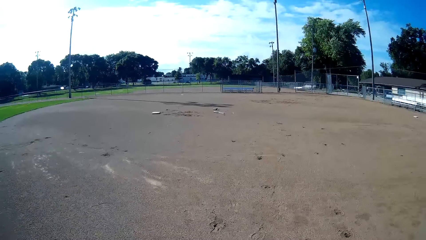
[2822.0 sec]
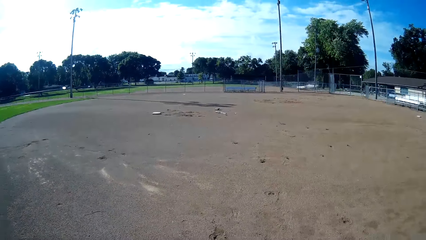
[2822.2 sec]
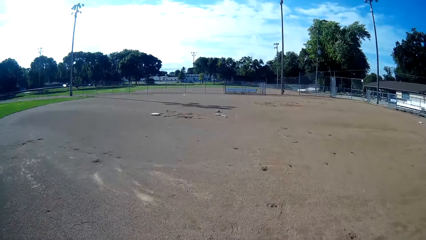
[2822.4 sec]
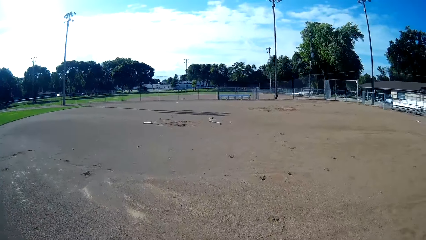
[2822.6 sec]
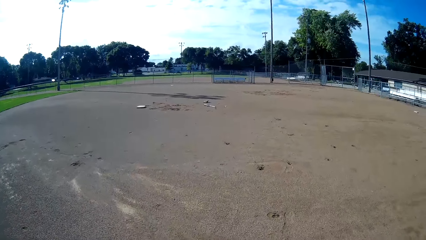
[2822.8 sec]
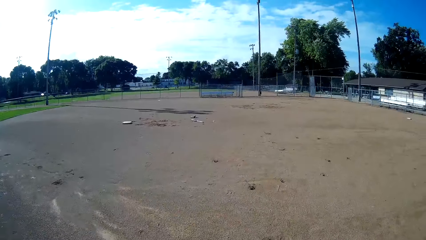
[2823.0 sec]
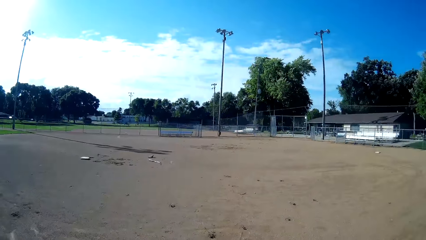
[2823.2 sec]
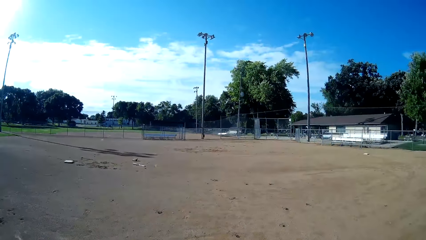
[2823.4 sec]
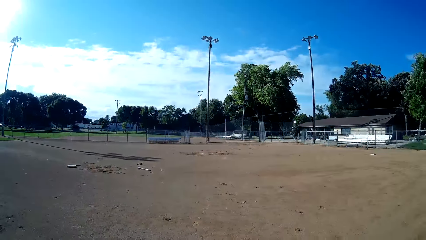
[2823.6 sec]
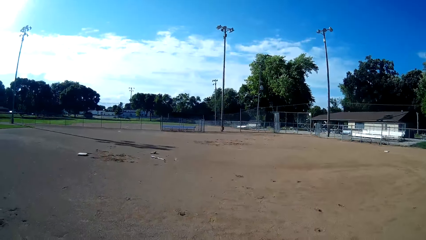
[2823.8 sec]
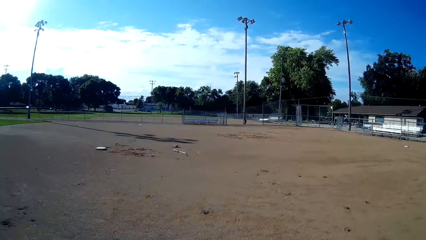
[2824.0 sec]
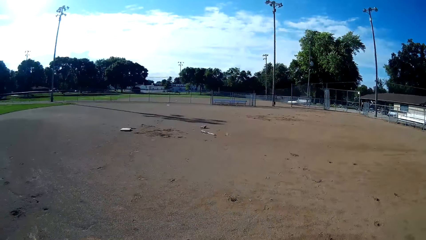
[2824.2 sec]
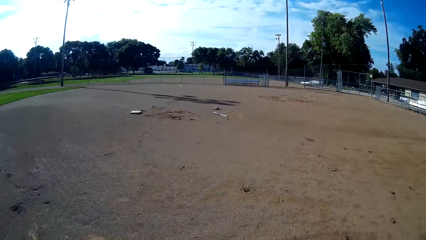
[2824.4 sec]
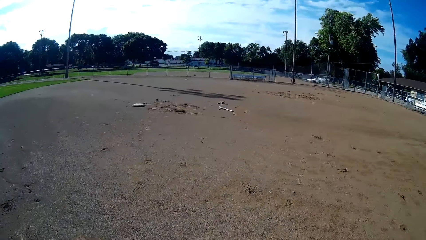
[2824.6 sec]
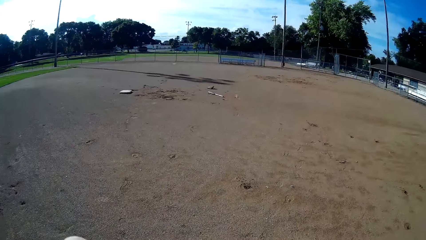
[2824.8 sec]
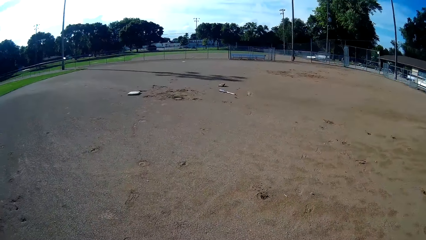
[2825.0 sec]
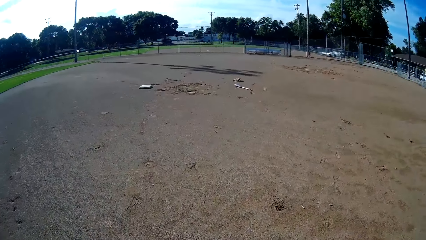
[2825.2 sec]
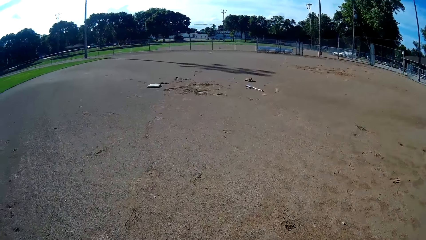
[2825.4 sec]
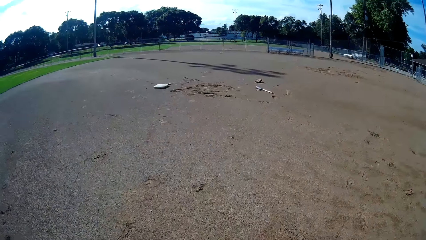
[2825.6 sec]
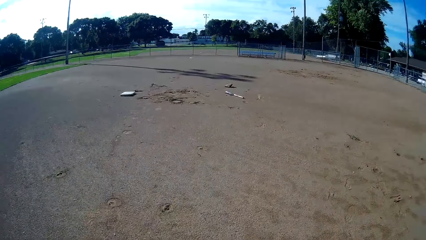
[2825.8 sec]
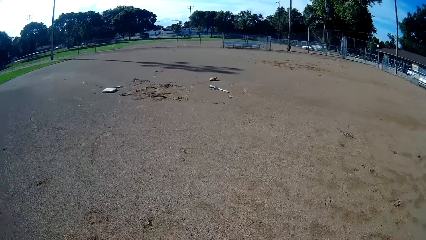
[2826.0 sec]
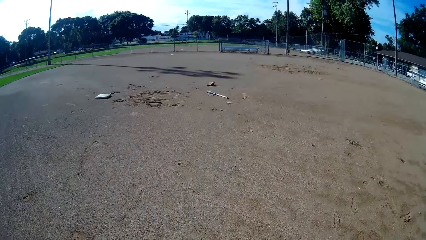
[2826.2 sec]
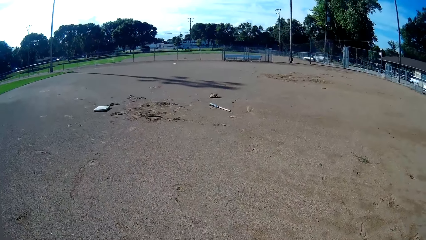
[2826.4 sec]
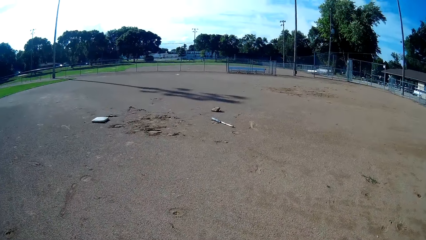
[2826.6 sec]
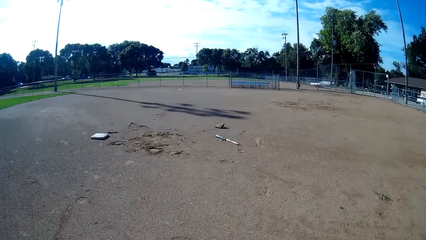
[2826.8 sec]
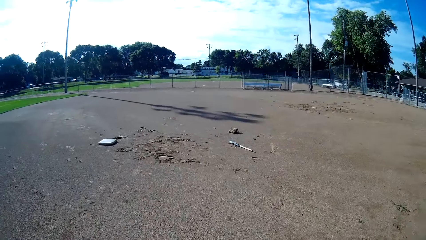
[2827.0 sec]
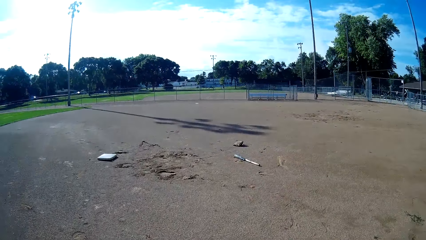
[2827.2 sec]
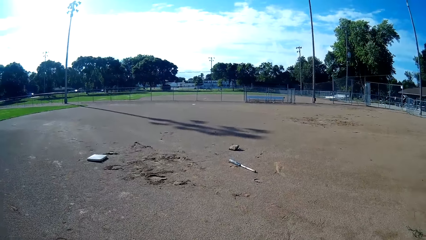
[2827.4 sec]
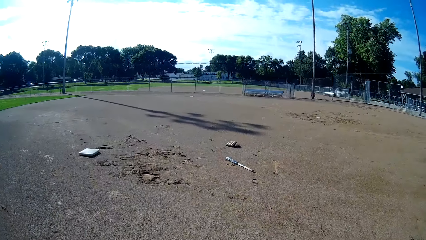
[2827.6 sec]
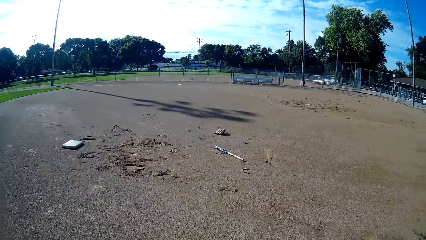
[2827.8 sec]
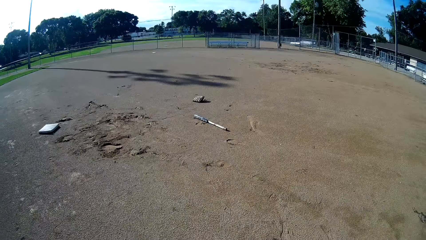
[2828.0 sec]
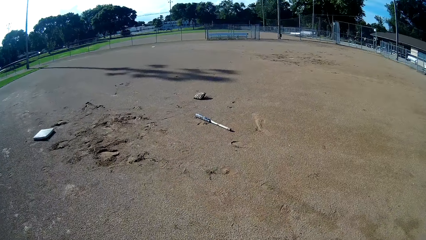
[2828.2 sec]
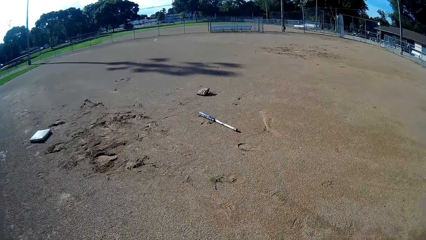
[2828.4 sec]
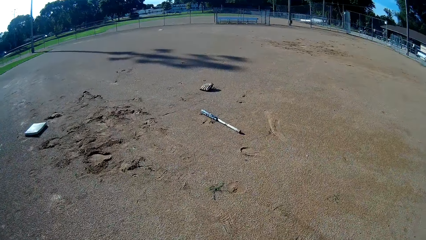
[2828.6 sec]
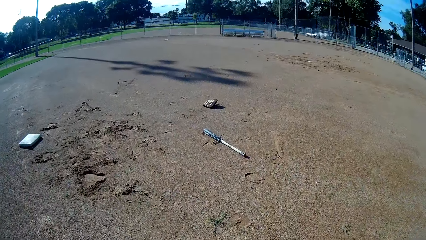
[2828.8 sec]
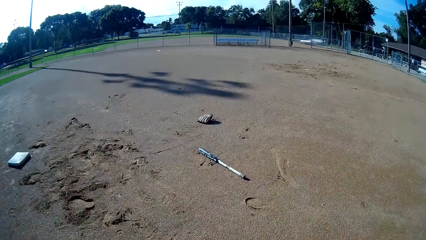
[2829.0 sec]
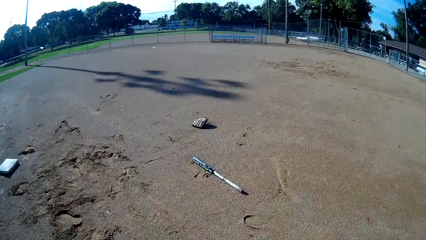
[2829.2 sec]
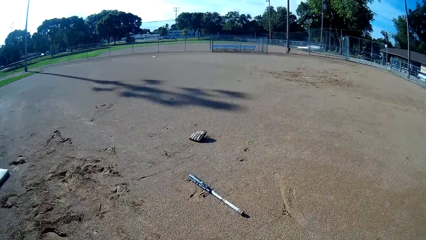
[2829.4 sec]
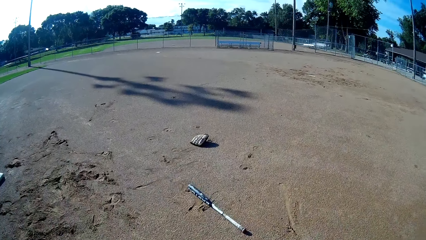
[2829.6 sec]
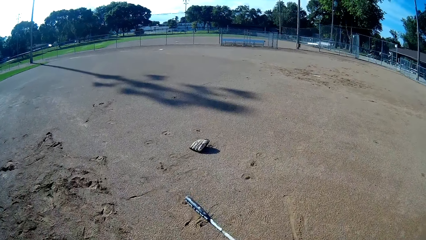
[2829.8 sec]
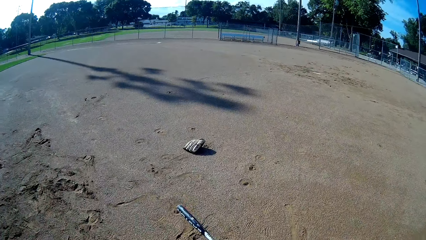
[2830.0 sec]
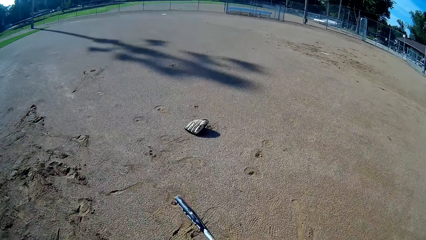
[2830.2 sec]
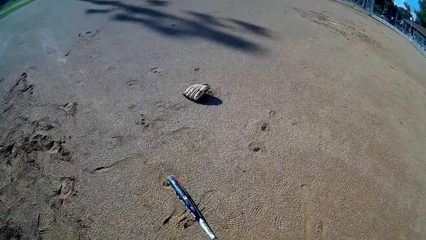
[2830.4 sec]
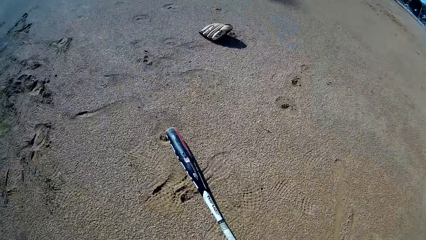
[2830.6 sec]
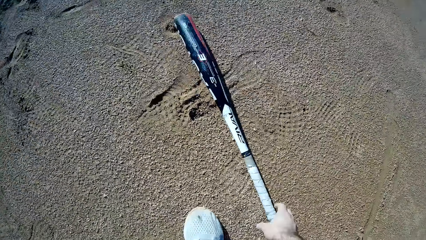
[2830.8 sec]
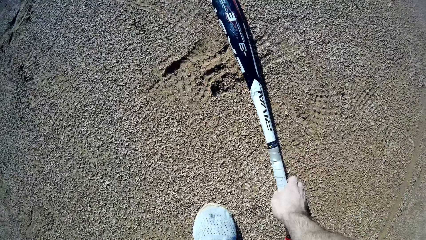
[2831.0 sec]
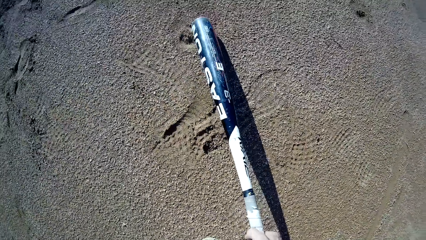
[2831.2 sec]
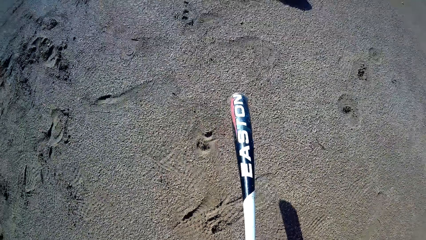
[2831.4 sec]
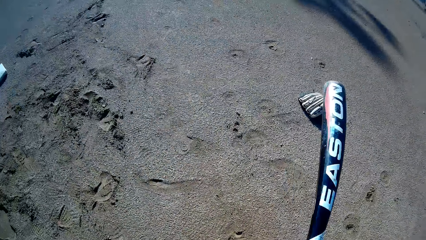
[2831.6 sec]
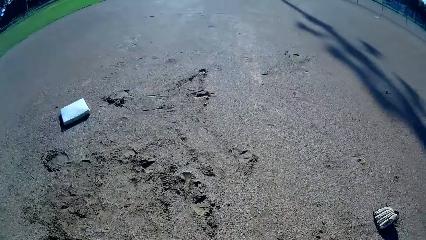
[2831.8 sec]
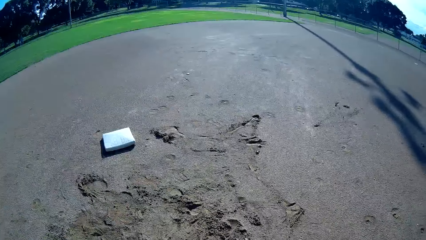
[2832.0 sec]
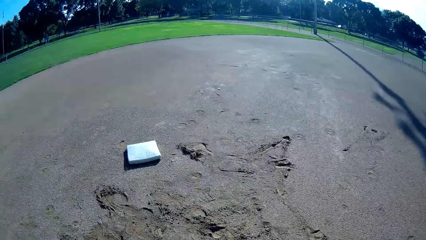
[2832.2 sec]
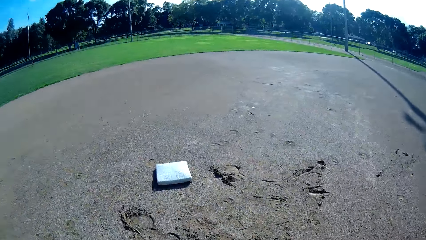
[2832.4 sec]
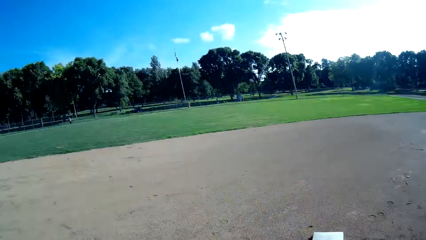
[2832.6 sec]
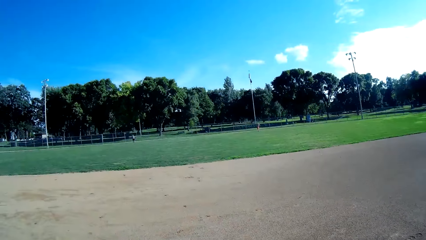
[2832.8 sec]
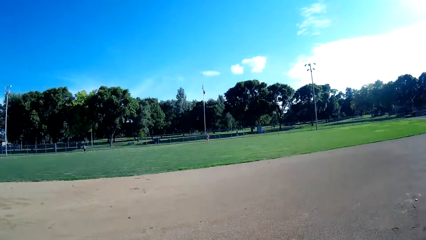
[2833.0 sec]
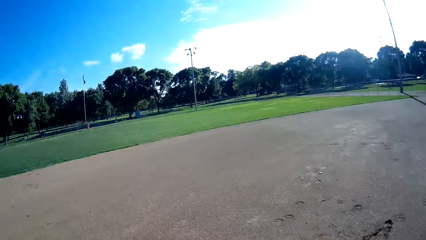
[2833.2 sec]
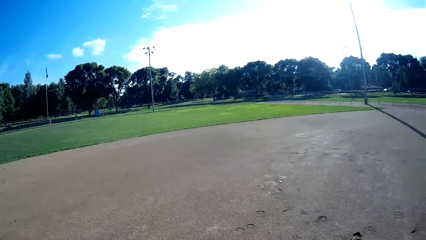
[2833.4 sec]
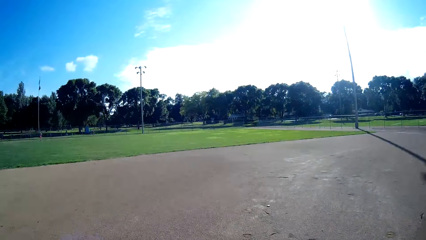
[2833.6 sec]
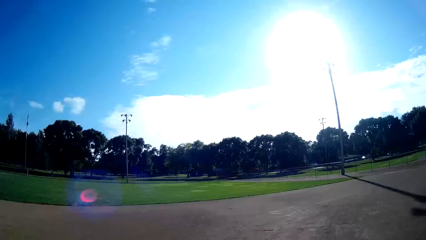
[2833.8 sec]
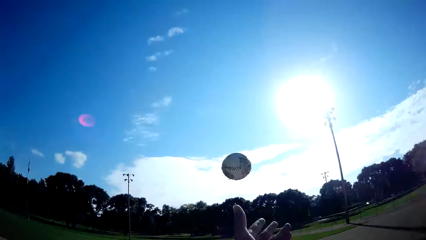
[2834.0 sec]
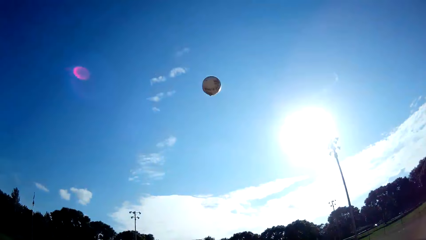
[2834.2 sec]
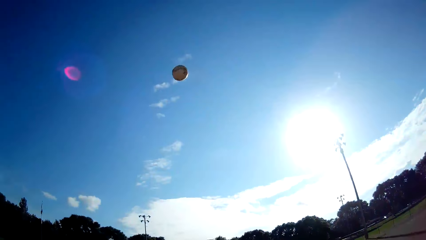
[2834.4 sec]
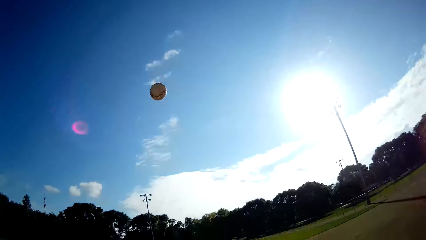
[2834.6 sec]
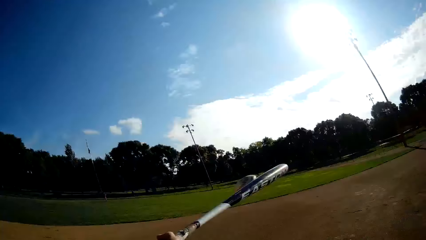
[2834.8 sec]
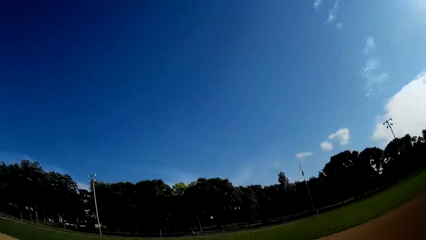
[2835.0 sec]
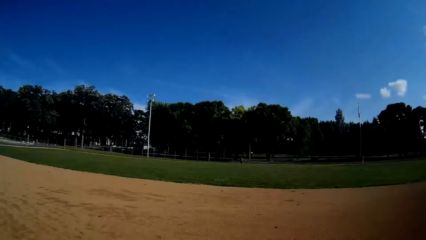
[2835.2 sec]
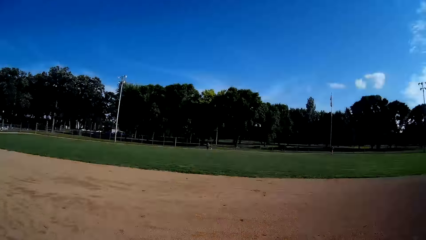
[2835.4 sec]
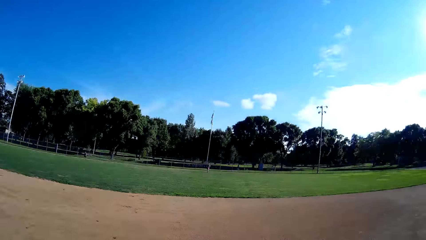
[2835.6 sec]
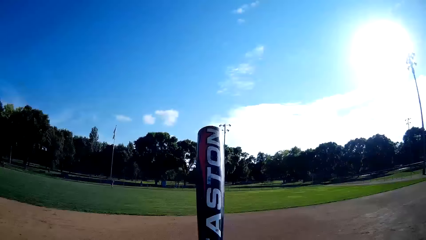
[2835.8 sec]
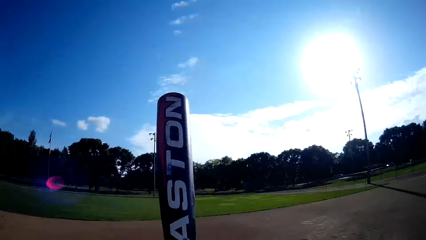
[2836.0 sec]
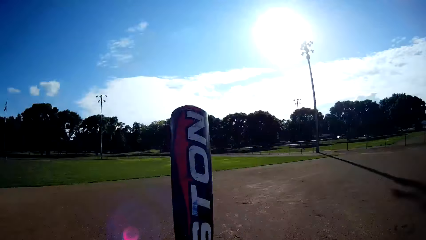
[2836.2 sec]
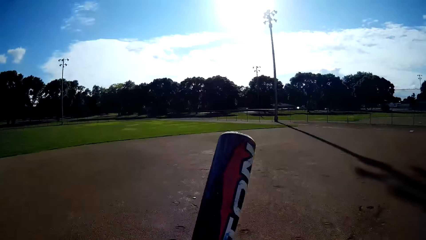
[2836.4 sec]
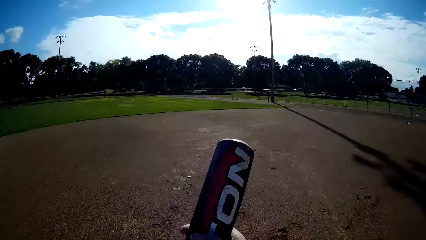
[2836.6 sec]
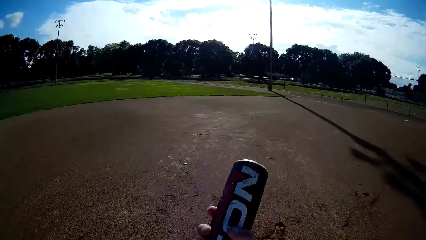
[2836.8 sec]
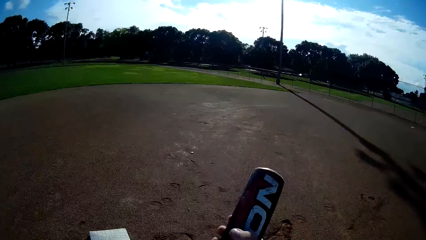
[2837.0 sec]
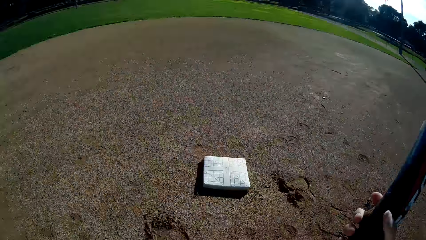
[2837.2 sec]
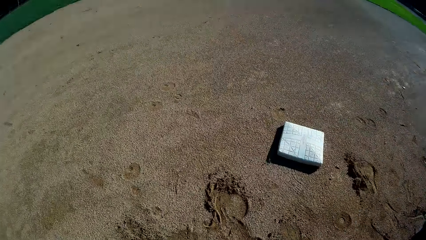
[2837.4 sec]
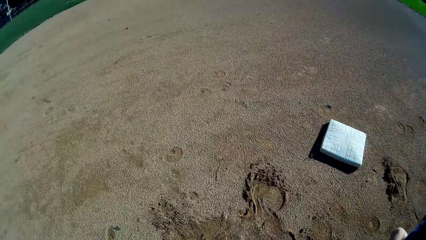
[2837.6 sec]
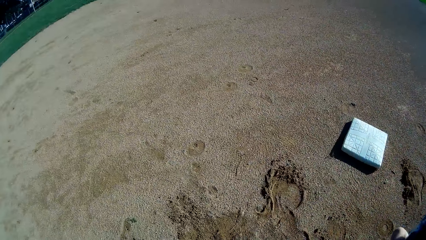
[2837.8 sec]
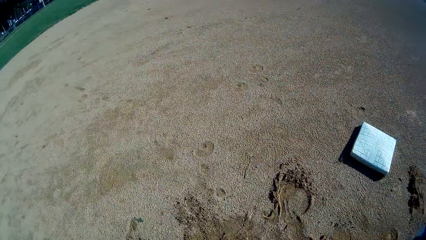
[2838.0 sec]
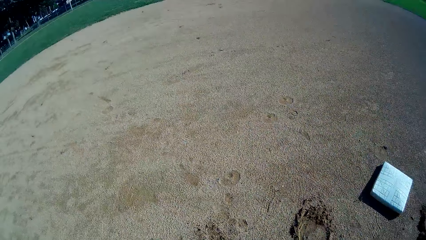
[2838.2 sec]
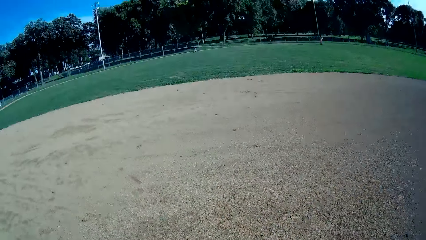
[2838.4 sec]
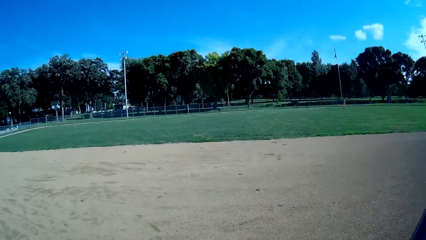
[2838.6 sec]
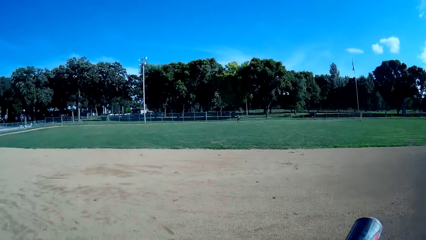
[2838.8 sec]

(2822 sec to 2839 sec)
The camera wearer picks the baseball bat from the ground. They throw the ball in the air again. They hit the ball with the baseball bat. They look in the direction of the baseball bat and the baseball base. They look in the direction of the man.
